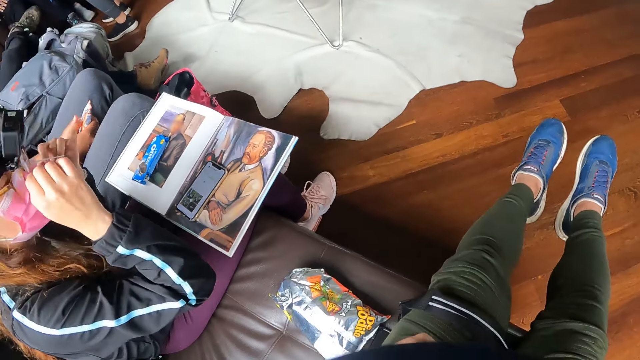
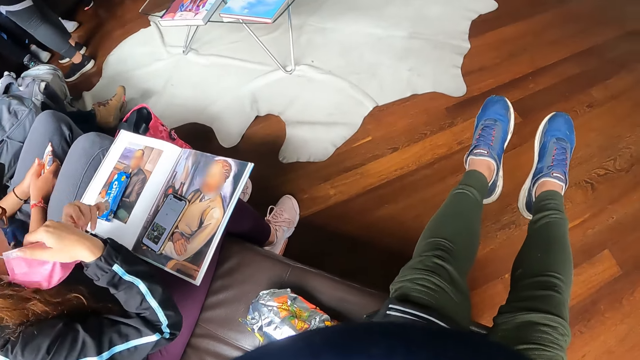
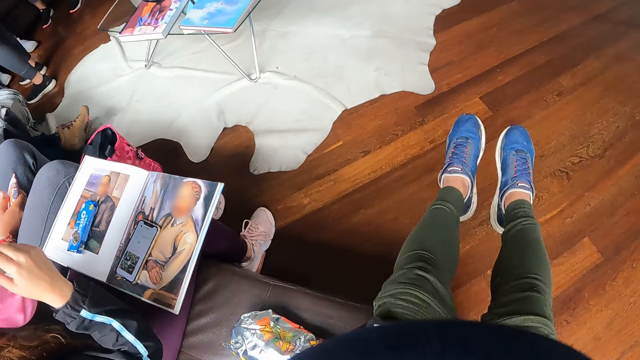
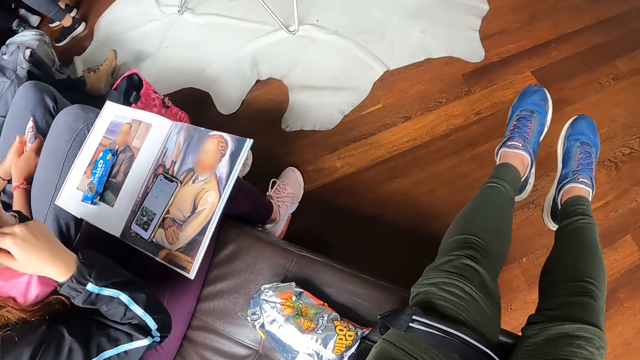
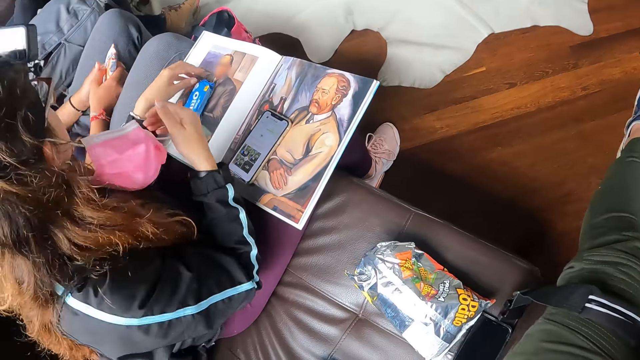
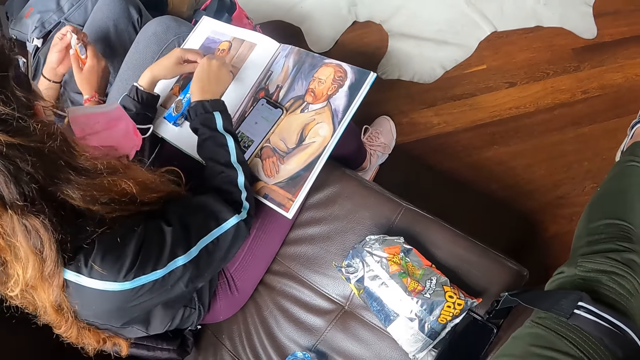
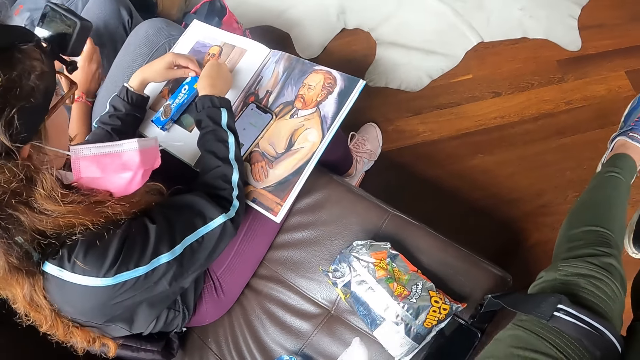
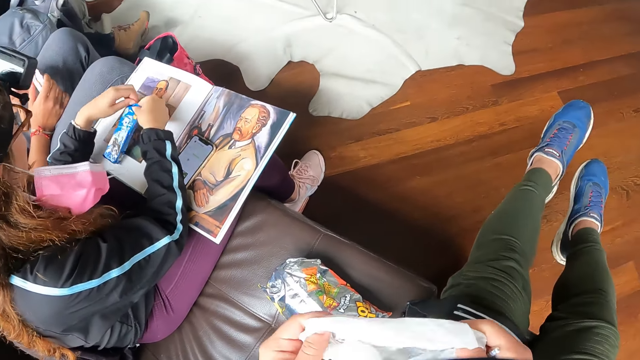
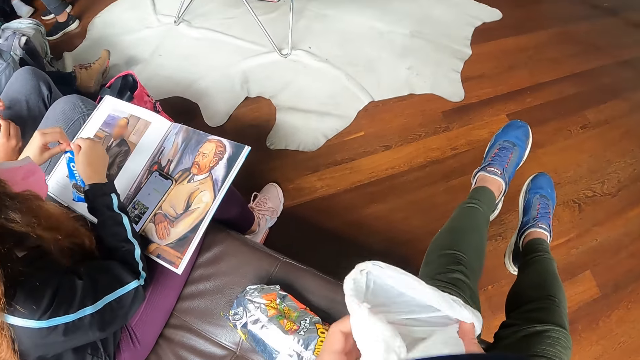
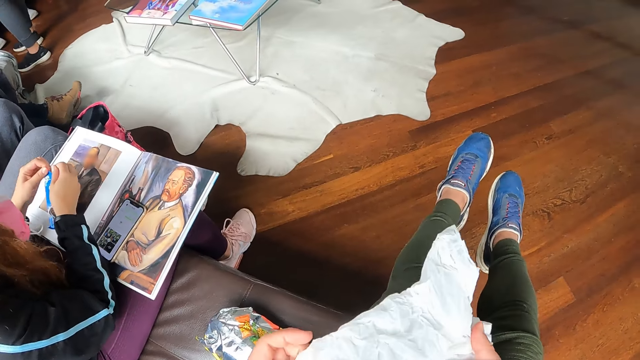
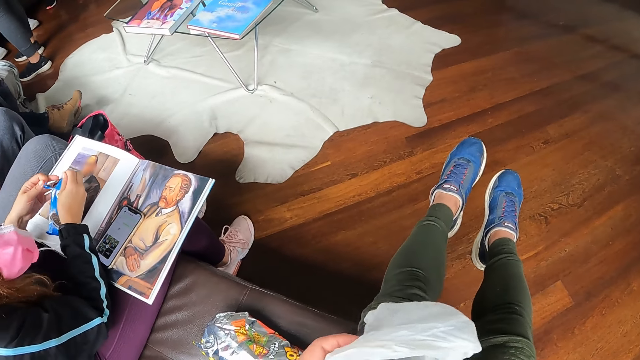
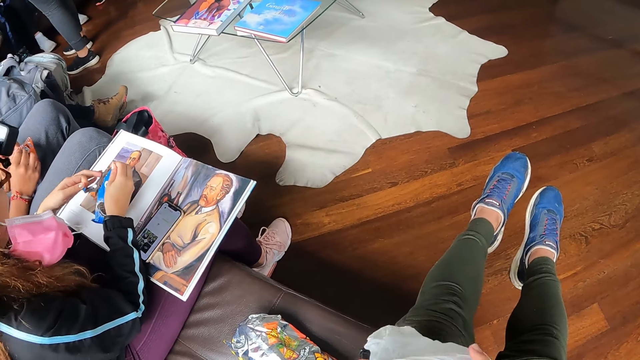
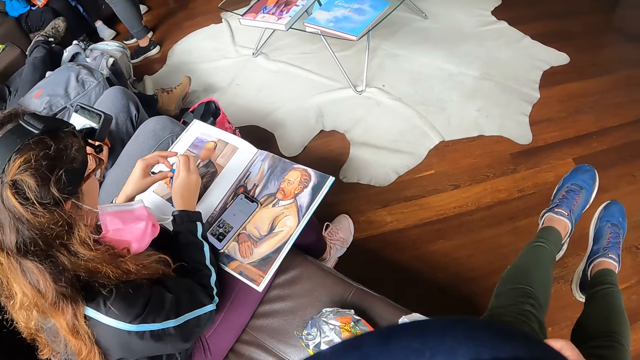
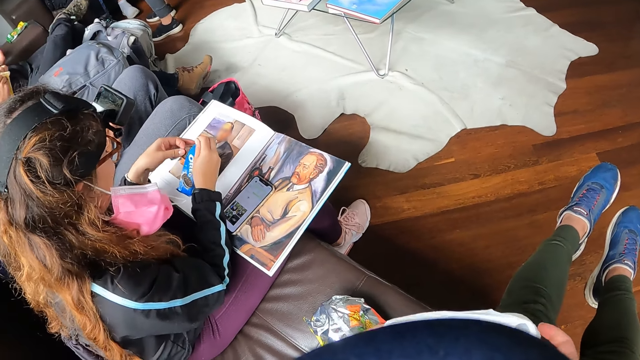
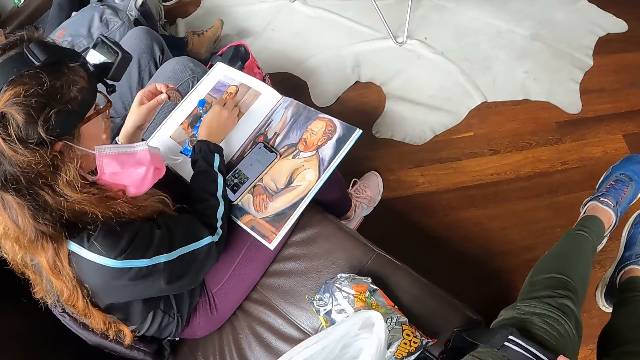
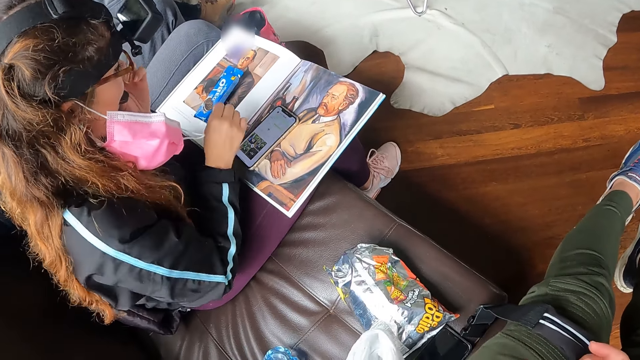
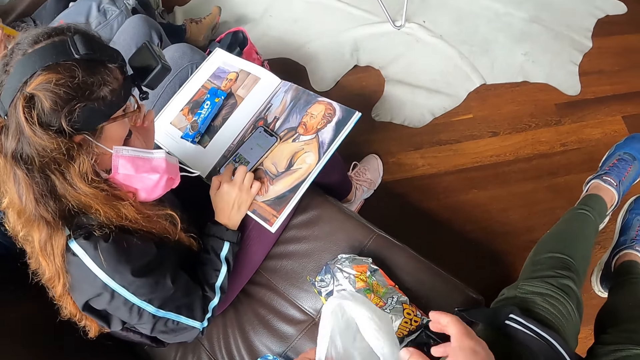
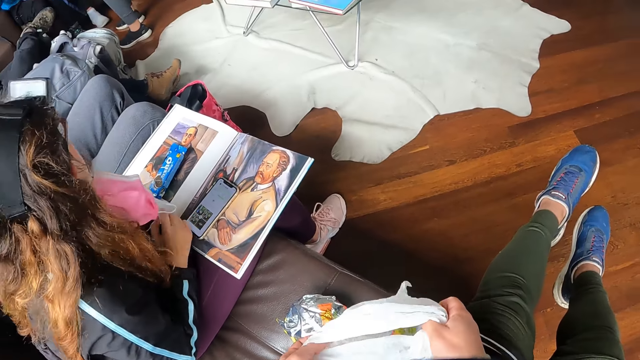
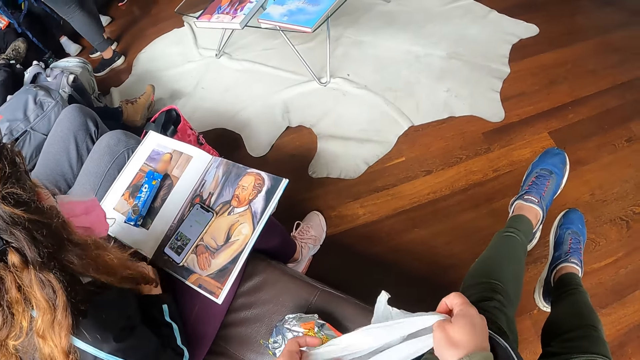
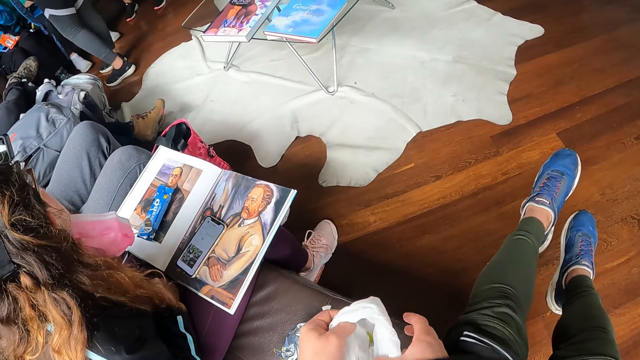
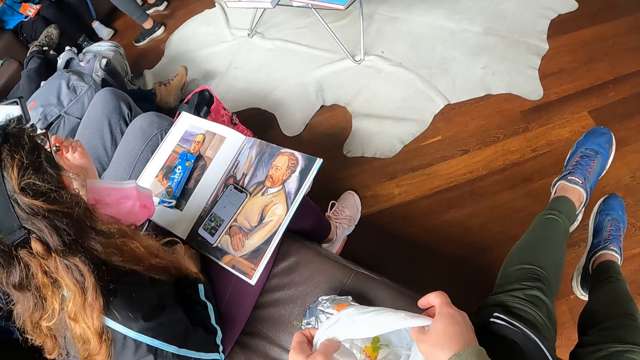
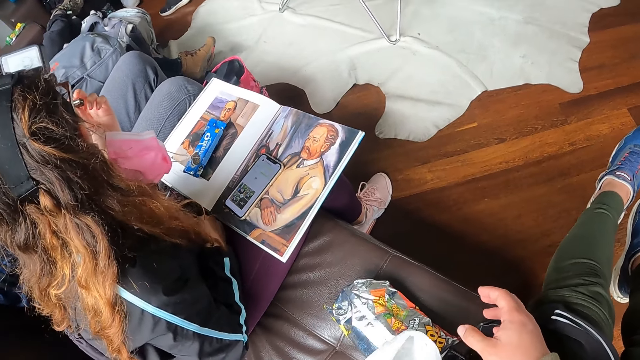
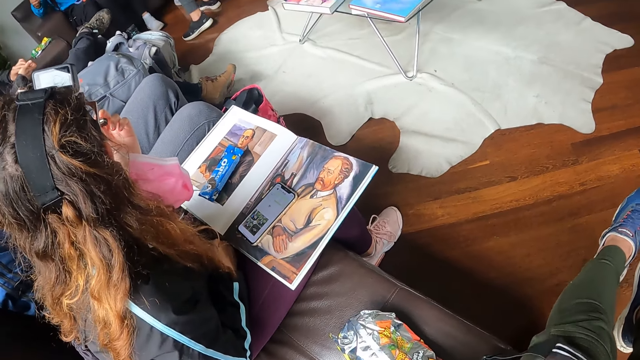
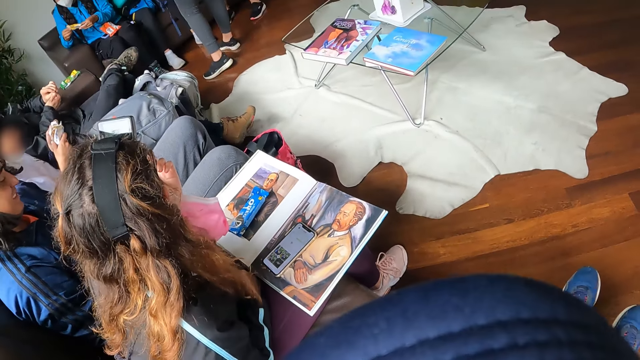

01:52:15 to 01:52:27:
A woman takes a bag with both hands from the camera wearer. Another woman opens up the biscuit on the book with both hands. The camera wearer opens the nylon with both hands. The other woman eats the biscuit from her left hand, and operates her mobile phone on the book with her right hand. The camera wearer opens the paper.

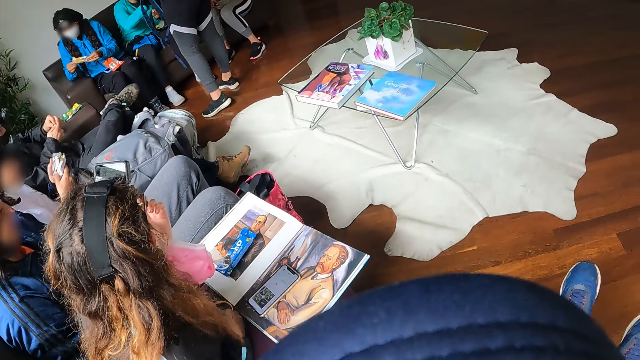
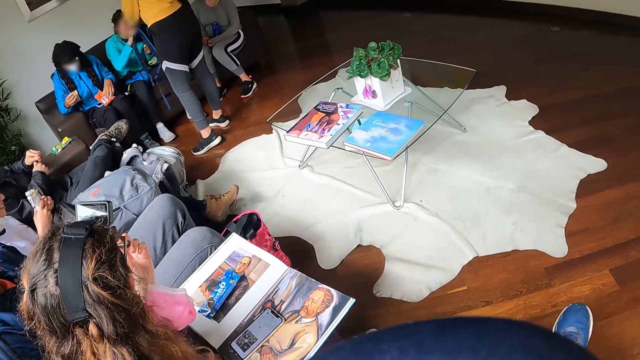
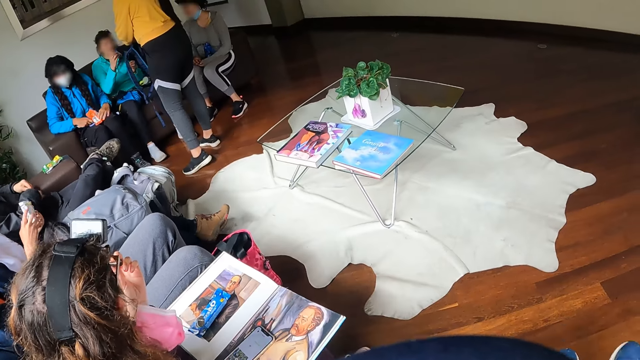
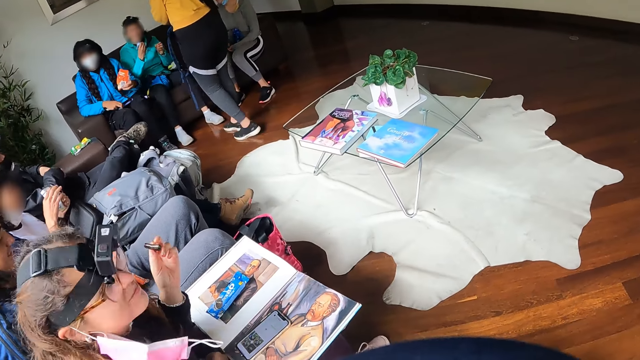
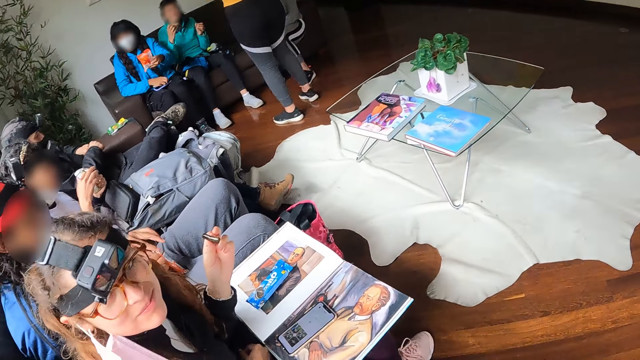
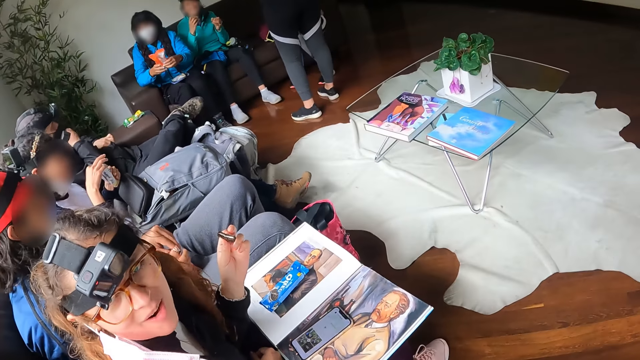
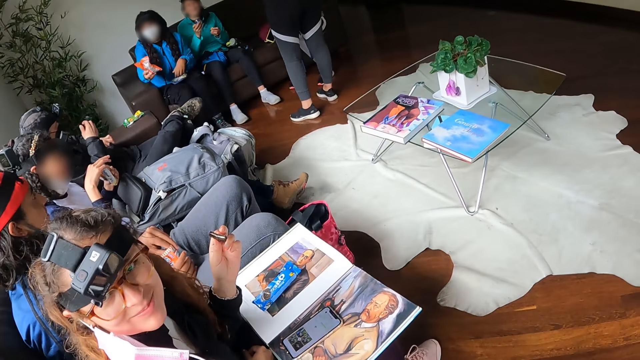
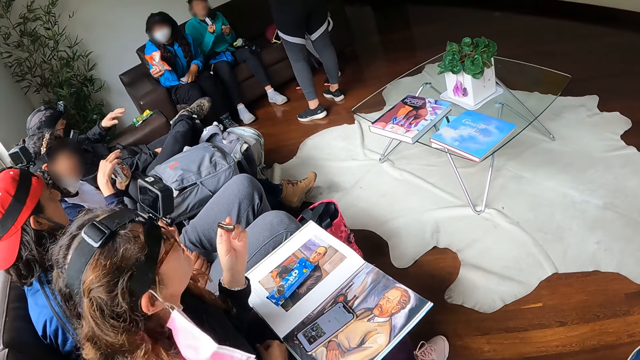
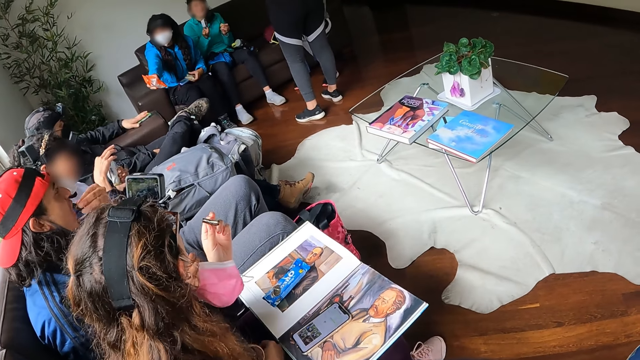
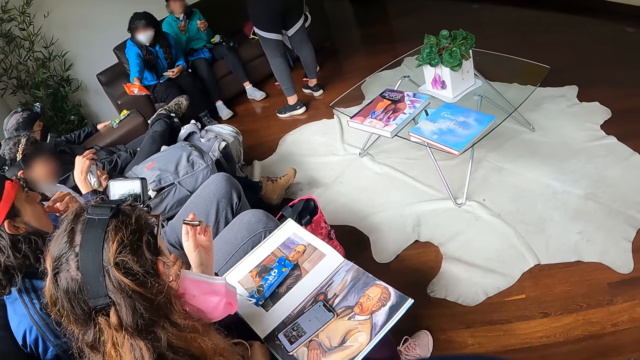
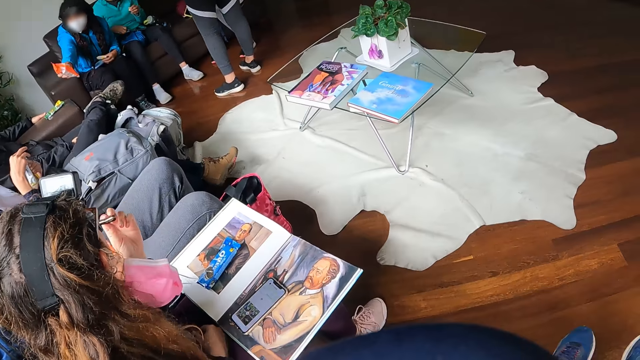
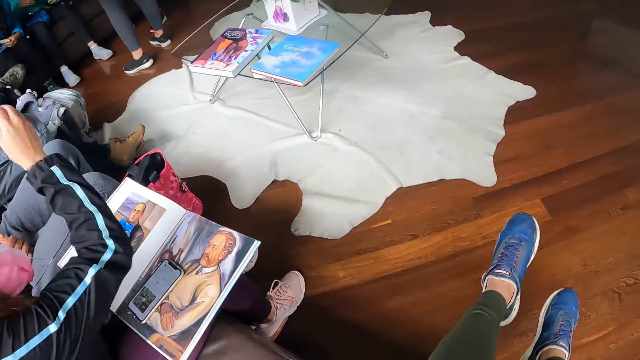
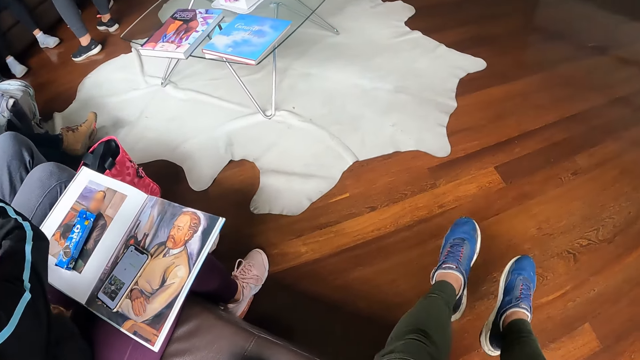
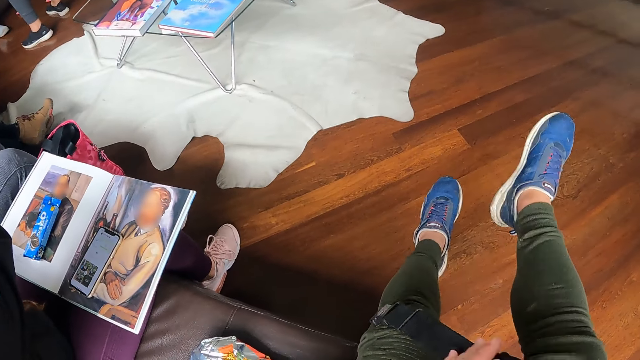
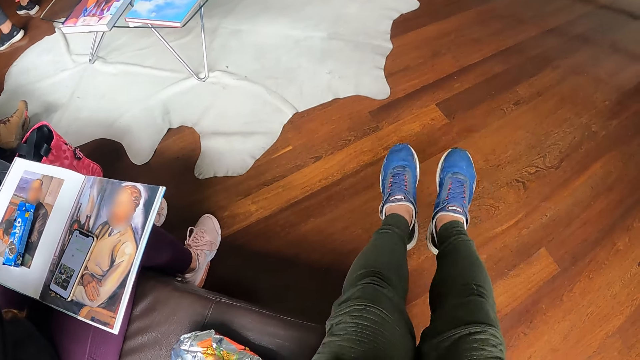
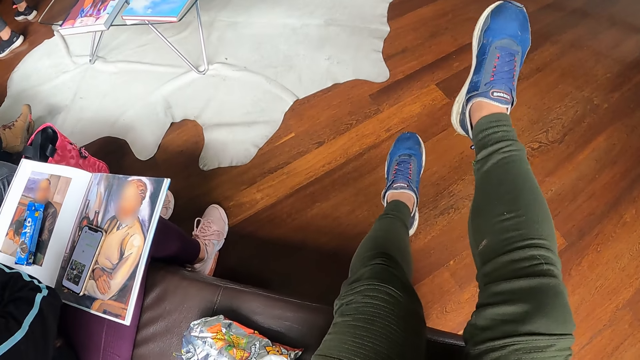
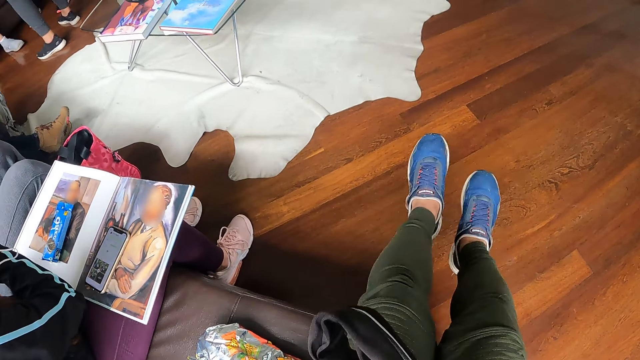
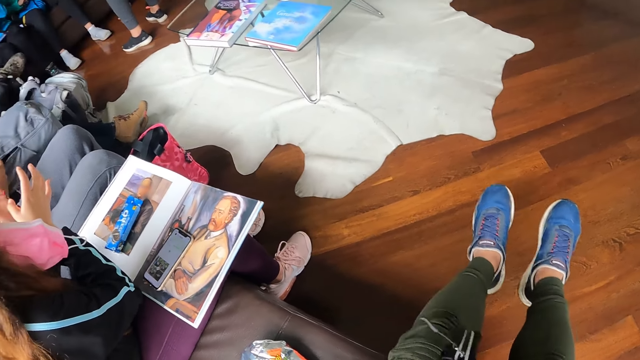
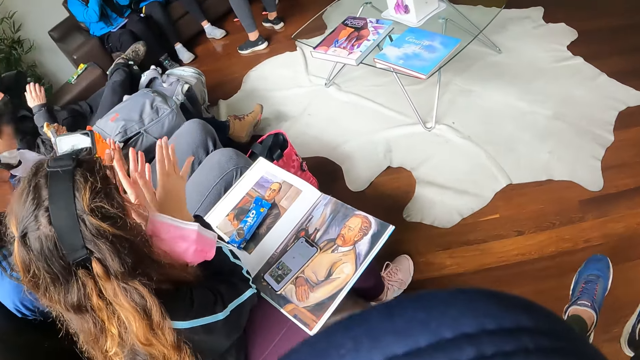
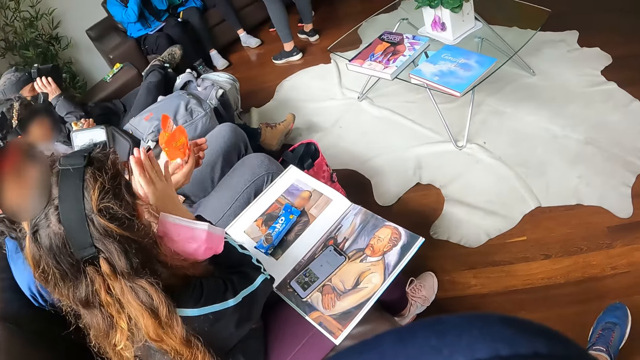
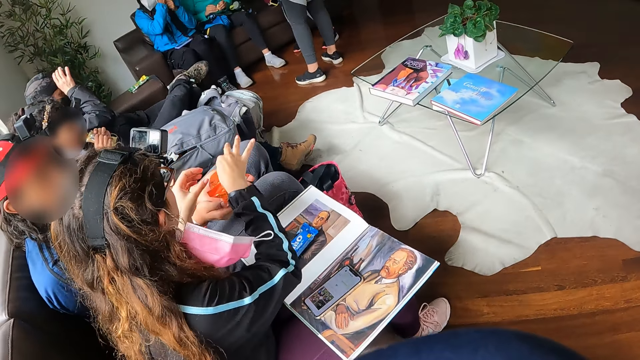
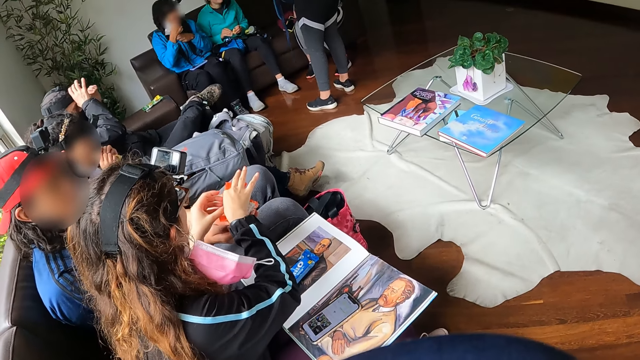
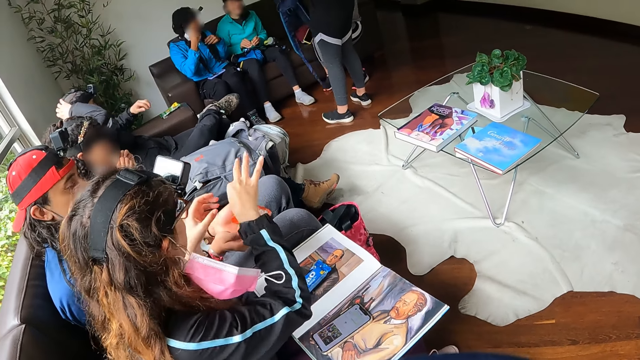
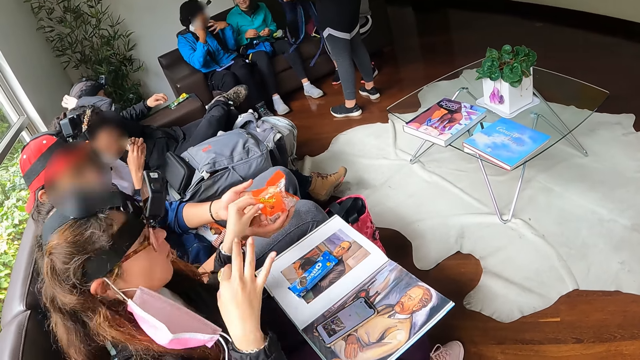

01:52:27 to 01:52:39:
A woman talks to the camera wearer. The camera wearer stares around the room. The woman claps hands. She takes a biscuit from a man with her right hand, and picks something from the sachet.
